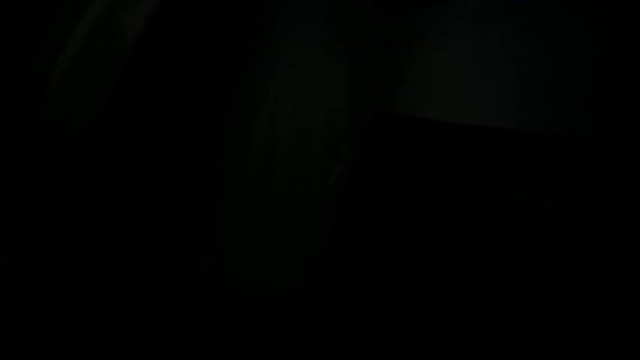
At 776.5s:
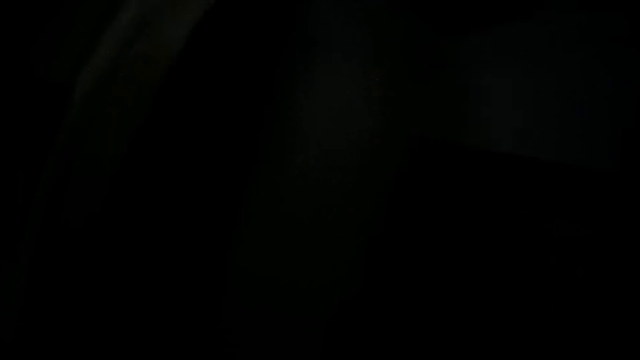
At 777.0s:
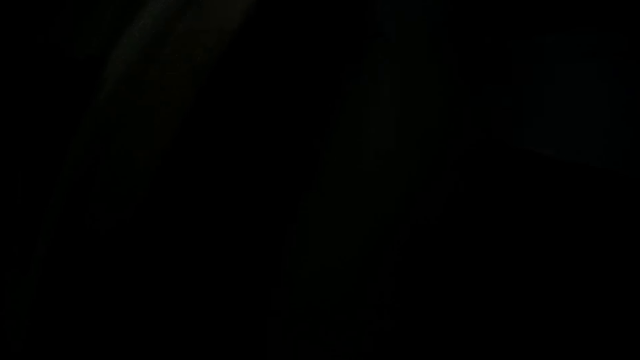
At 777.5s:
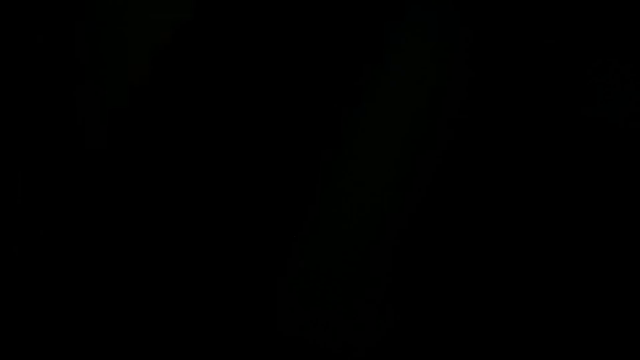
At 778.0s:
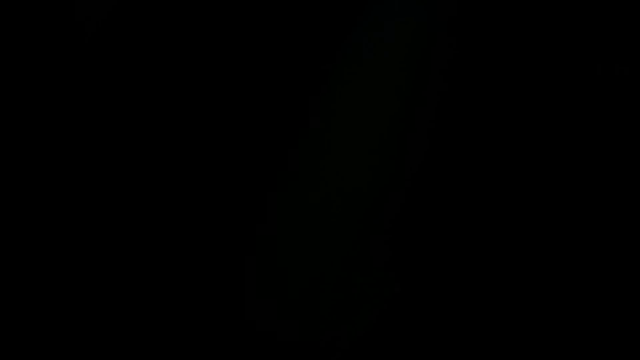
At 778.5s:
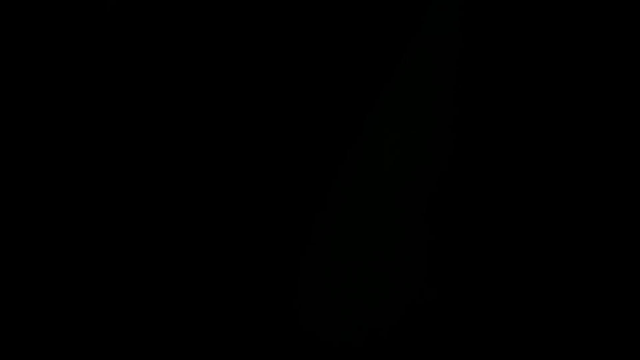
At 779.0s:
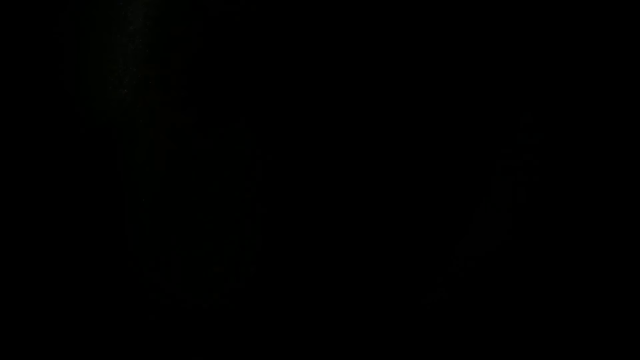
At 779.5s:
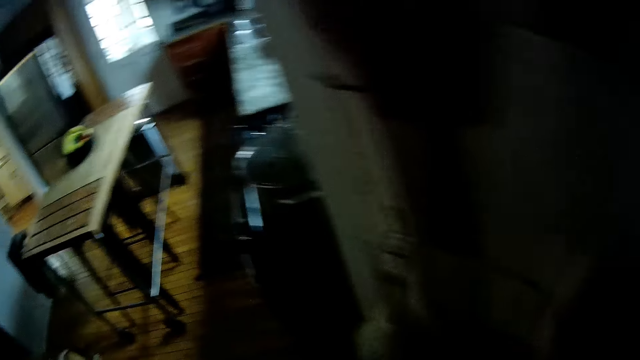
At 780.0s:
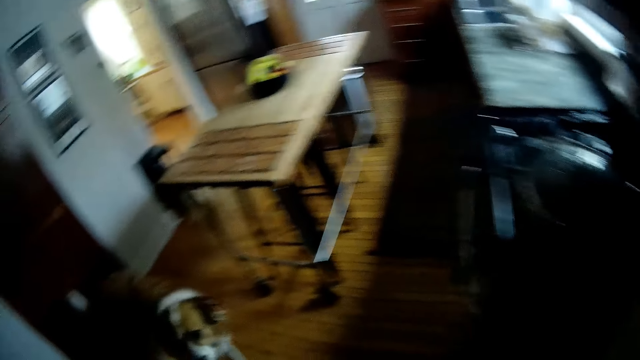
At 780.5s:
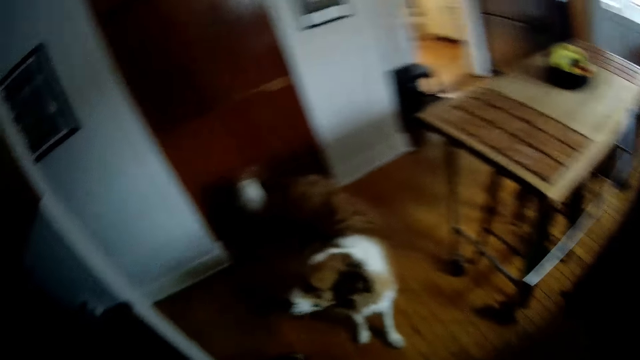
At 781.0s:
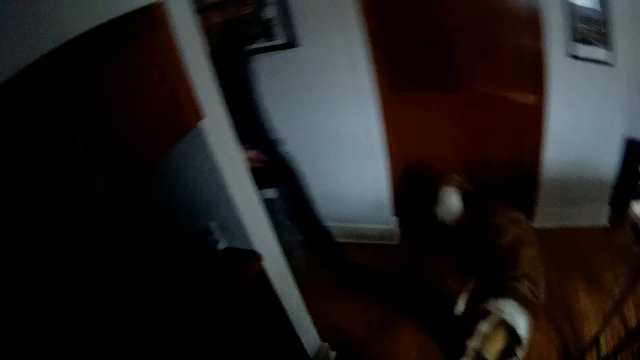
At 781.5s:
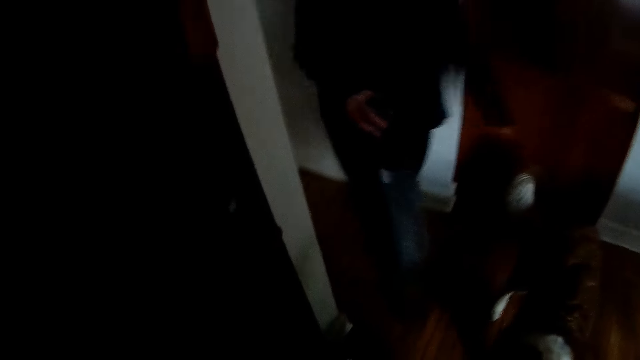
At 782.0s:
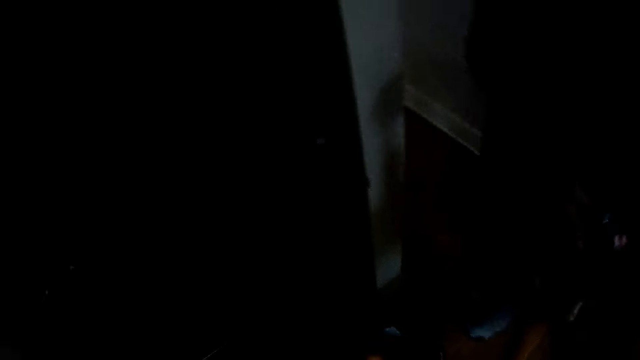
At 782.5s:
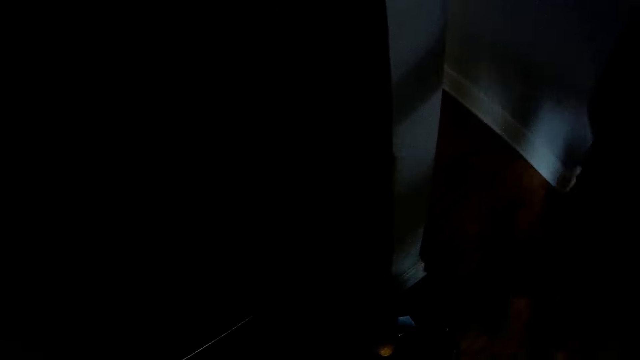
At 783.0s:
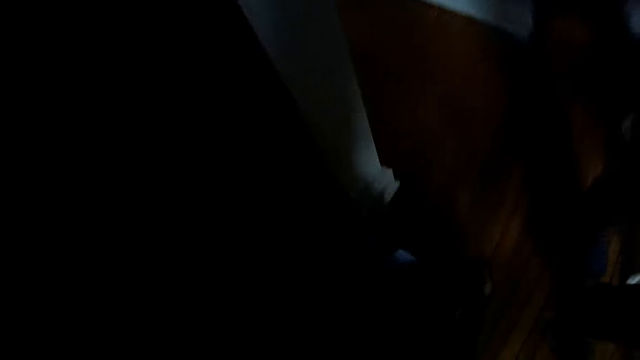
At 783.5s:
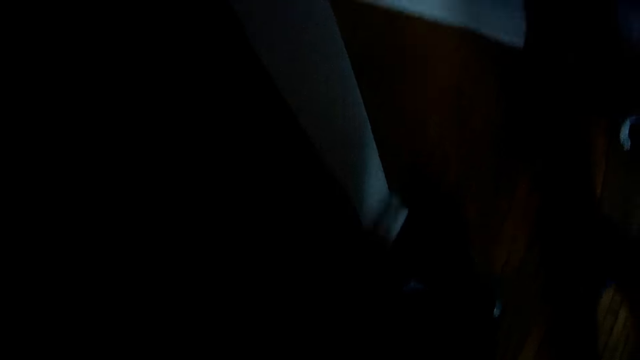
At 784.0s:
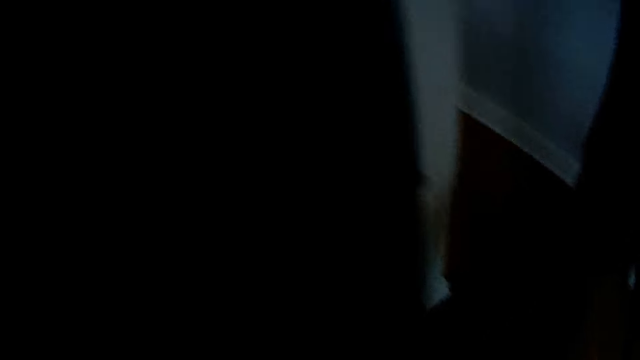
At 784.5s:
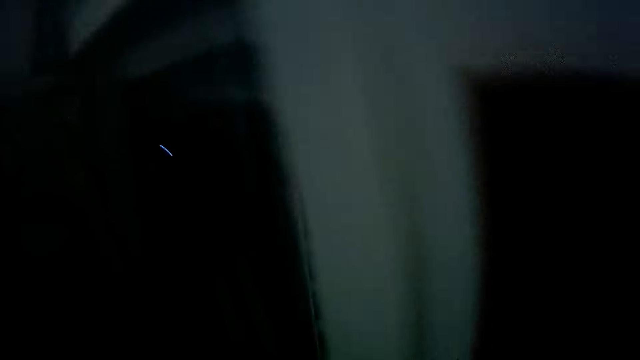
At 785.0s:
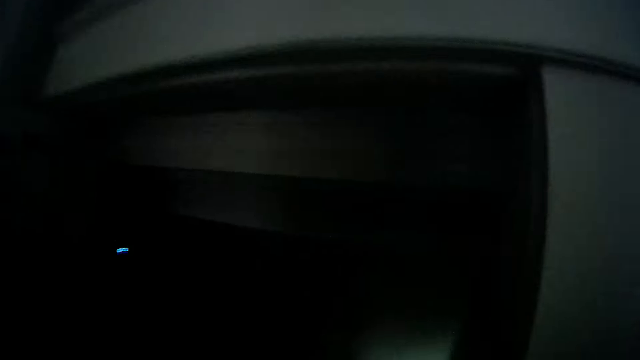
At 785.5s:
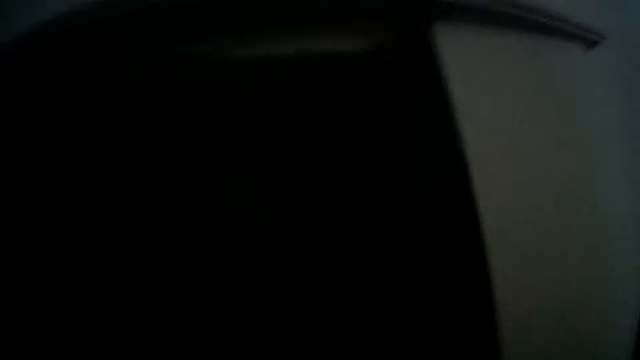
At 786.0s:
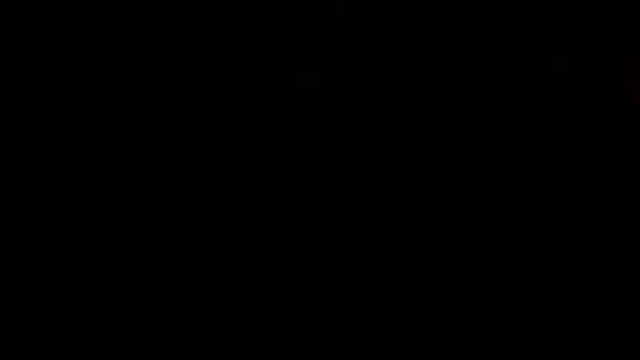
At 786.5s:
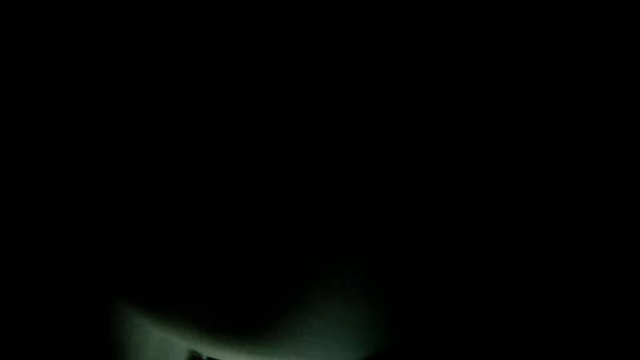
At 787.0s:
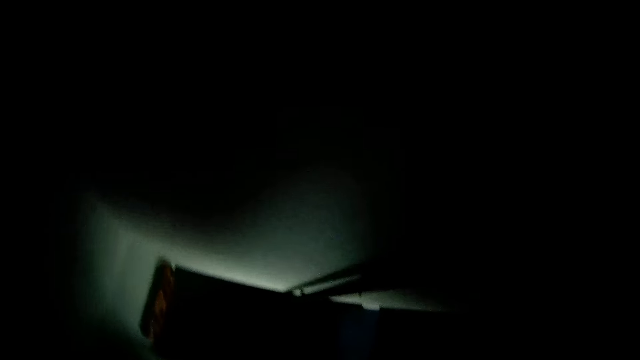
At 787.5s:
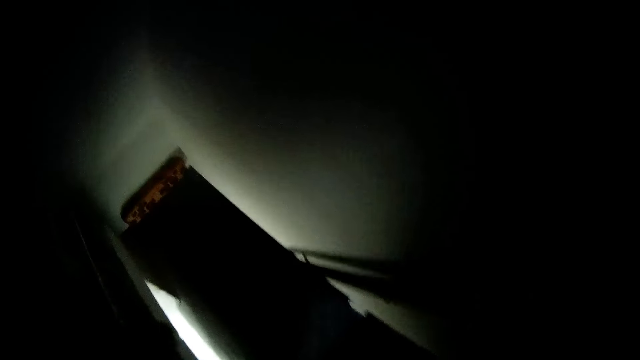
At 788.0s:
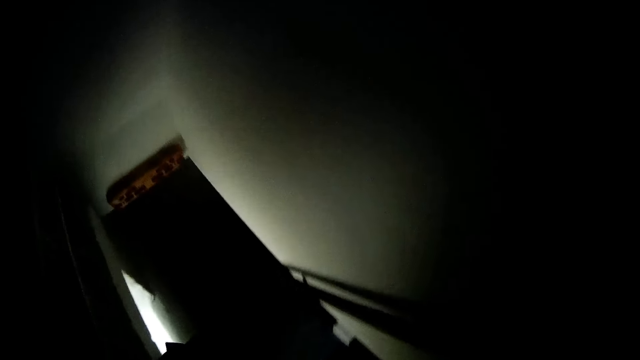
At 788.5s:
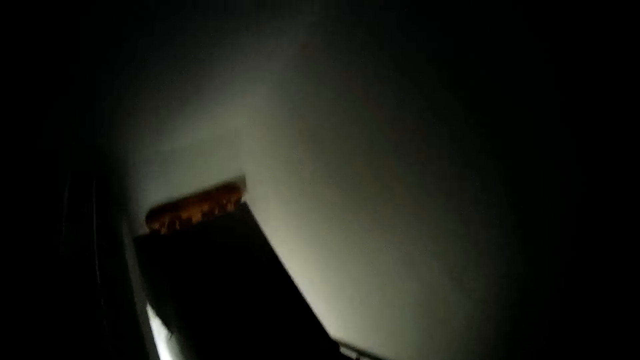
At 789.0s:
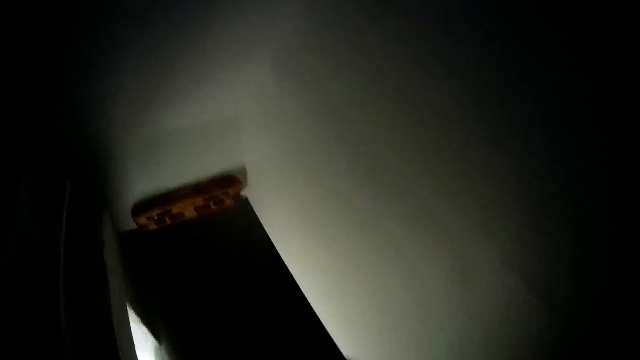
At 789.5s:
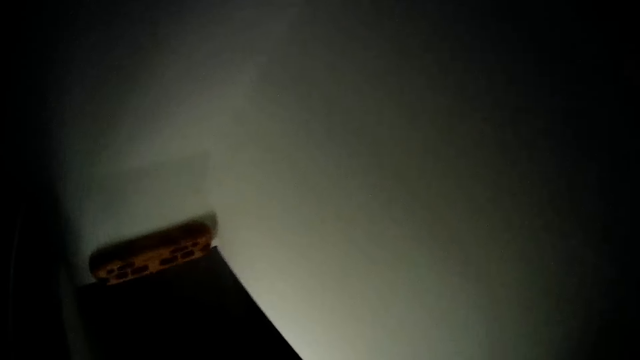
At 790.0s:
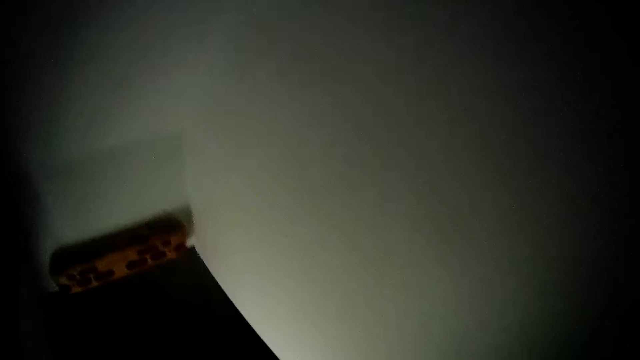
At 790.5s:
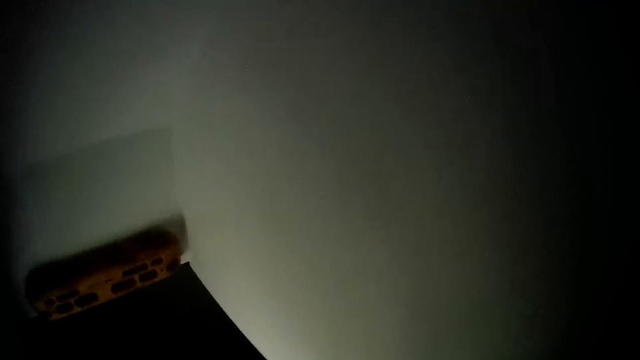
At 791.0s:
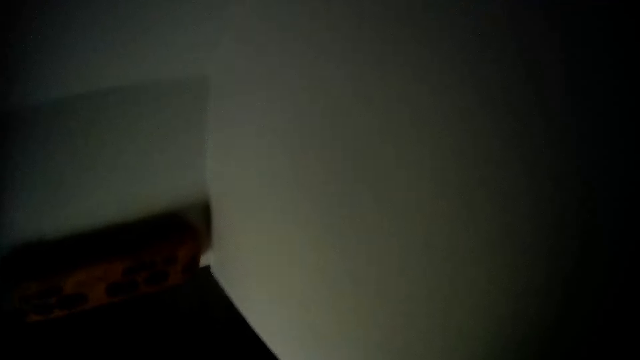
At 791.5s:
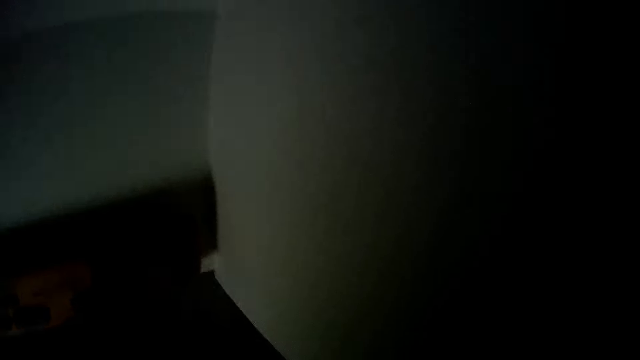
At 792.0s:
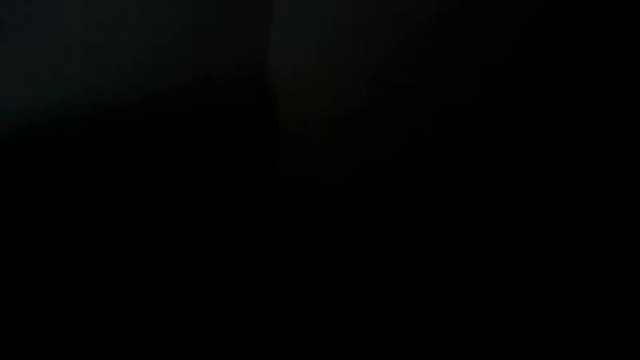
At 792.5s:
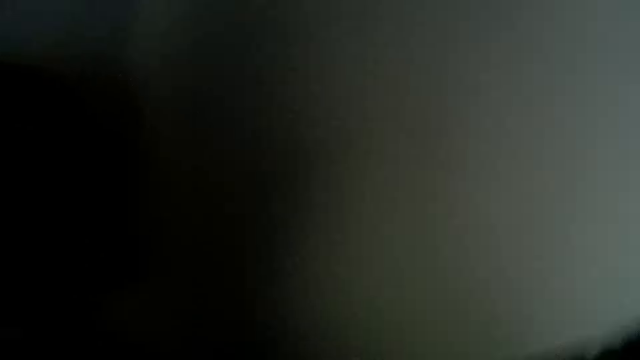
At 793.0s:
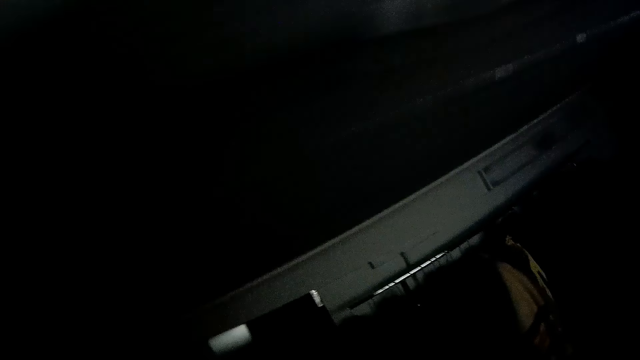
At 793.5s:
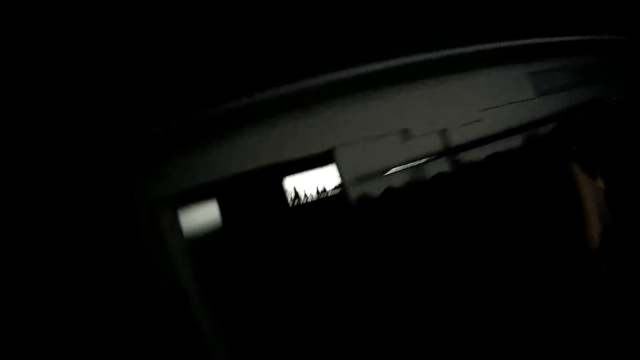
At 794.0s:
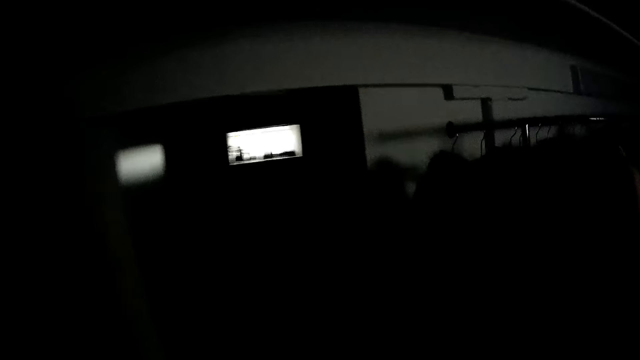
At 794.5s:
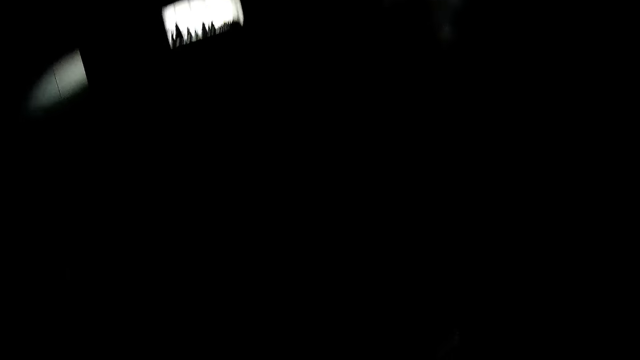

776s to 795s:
The camera wearer turns around. The woman holds the broom with her right hand. The camera wearer grabs something. The woman walks past the camera wearer. The camera wearer turns around. They enter the basement. They walk down the basement stairs. They walk inside the basement.

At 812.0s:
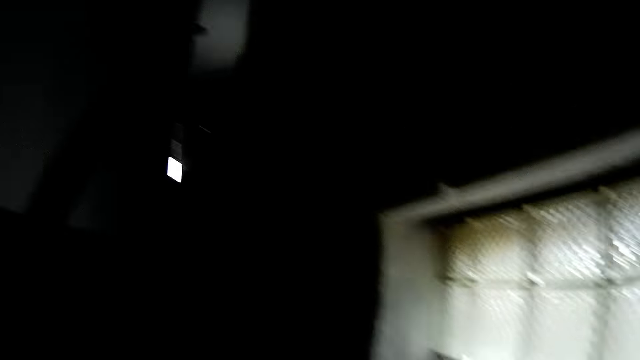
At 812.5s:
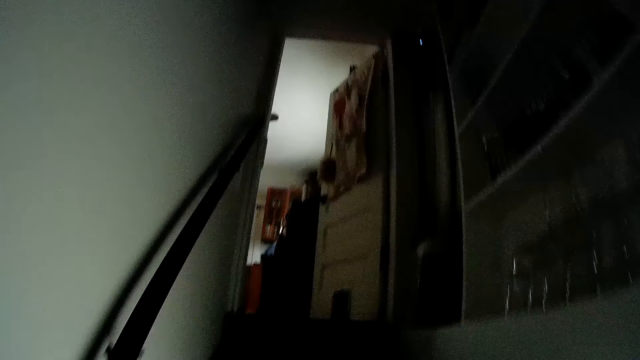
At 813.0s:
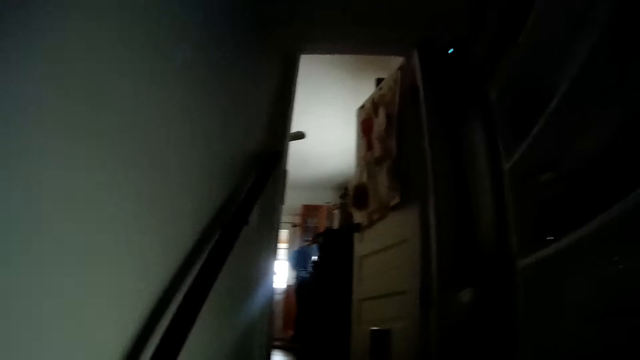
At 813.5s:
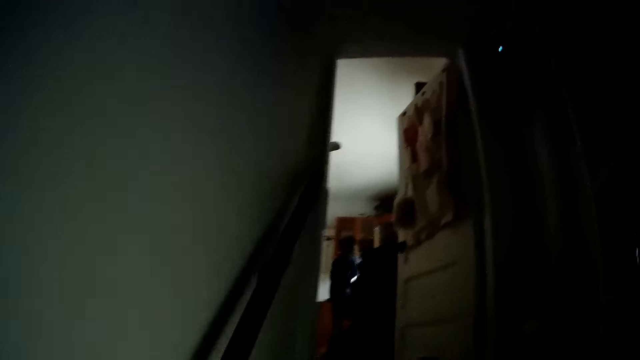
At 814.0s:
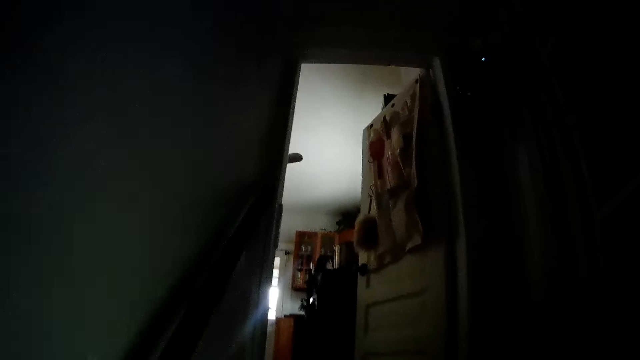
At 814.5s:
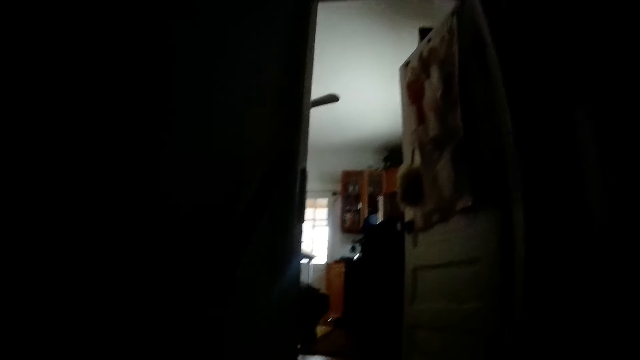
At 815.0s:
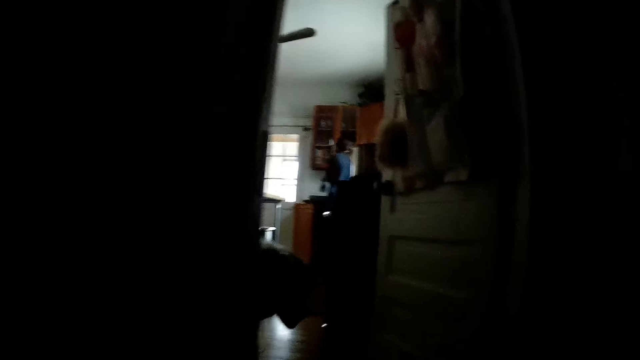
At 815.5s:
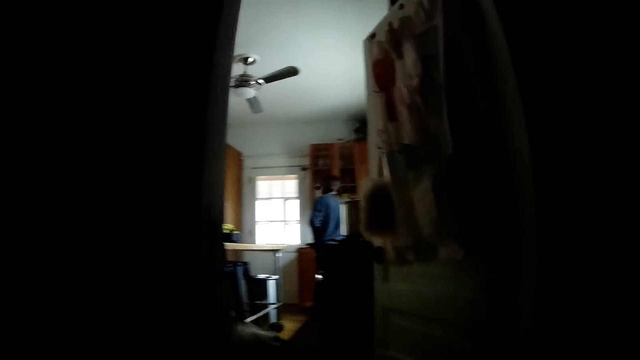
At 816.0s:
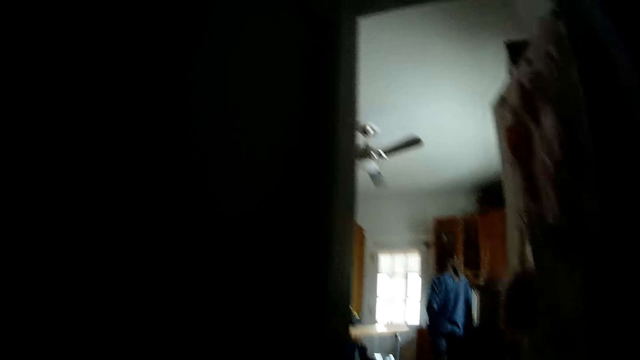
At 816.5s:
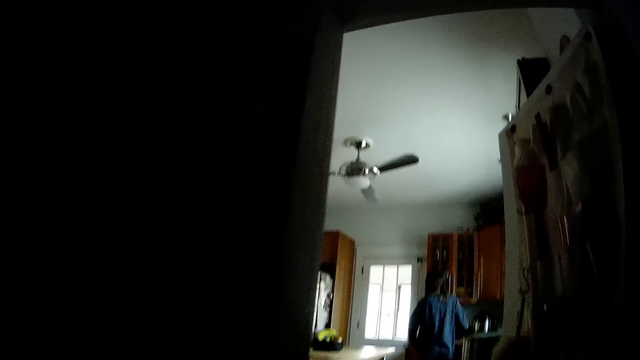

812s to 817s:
The camera wearer walks up the stairs.
